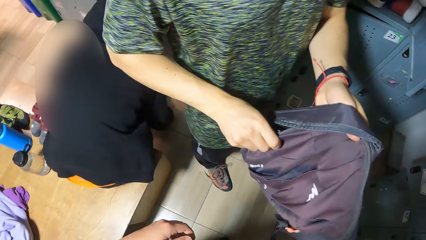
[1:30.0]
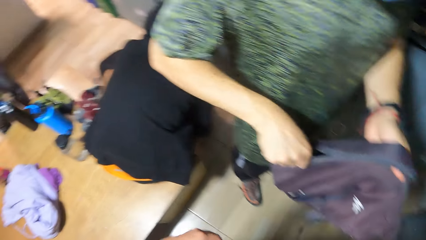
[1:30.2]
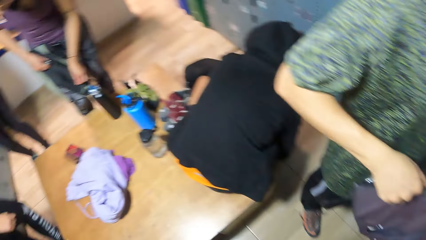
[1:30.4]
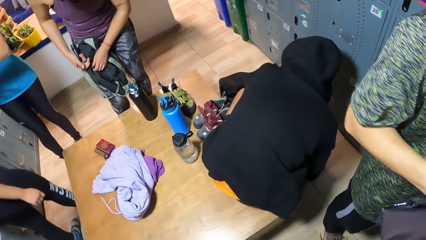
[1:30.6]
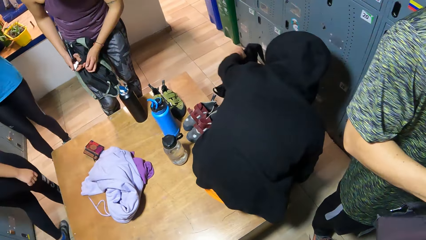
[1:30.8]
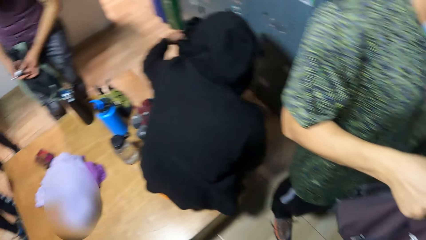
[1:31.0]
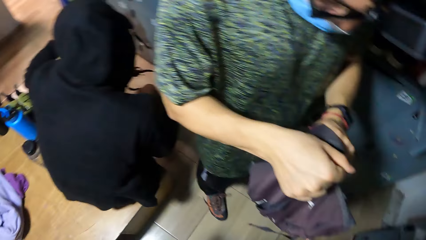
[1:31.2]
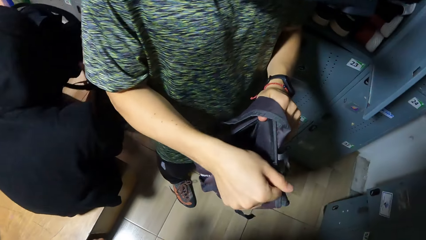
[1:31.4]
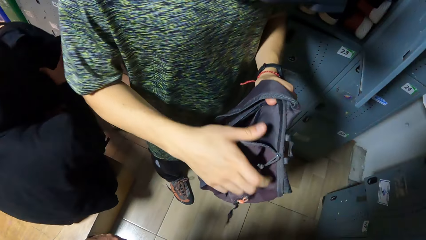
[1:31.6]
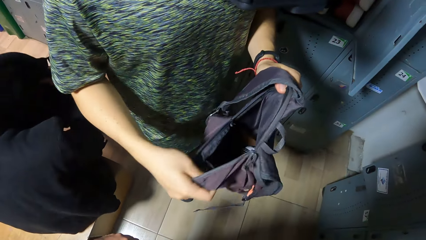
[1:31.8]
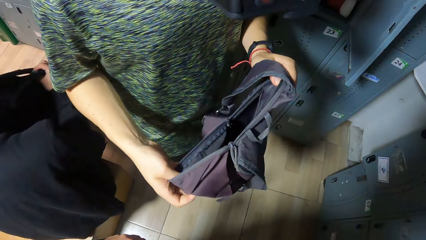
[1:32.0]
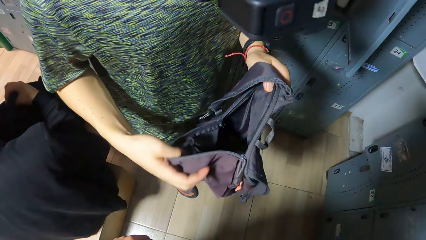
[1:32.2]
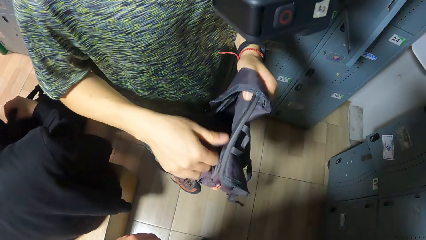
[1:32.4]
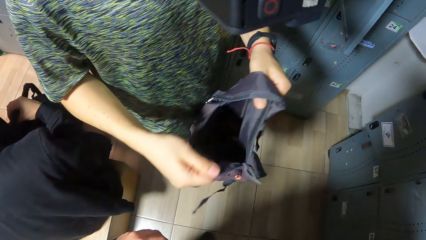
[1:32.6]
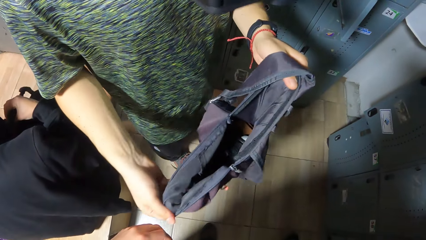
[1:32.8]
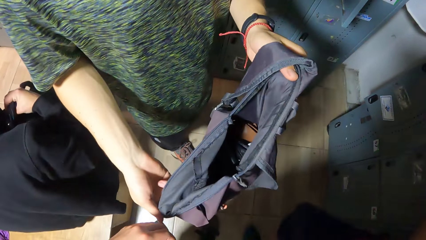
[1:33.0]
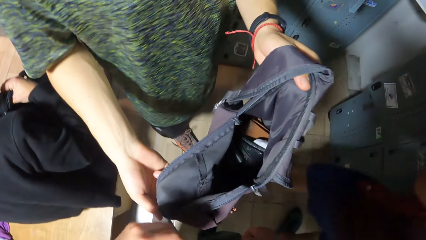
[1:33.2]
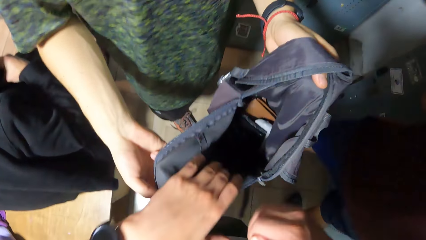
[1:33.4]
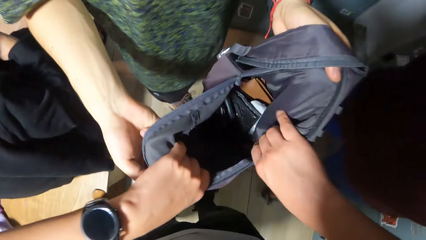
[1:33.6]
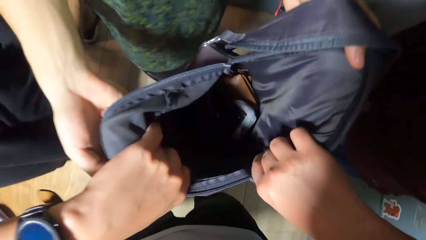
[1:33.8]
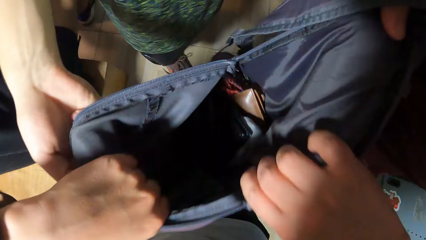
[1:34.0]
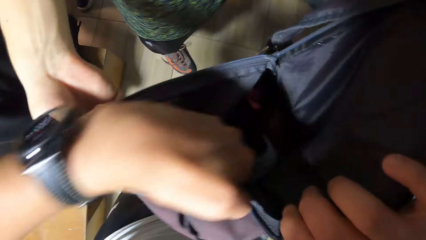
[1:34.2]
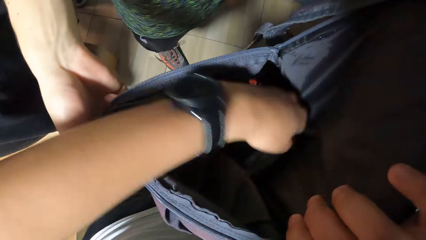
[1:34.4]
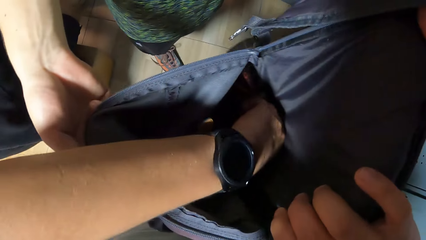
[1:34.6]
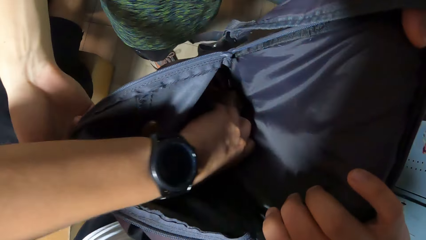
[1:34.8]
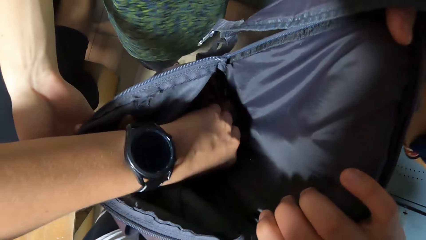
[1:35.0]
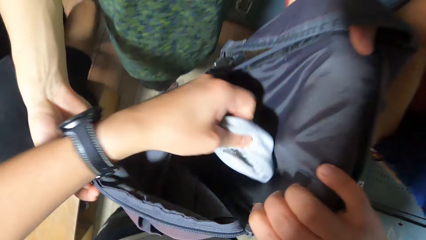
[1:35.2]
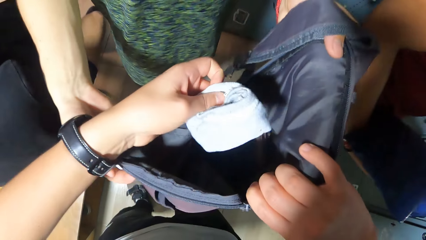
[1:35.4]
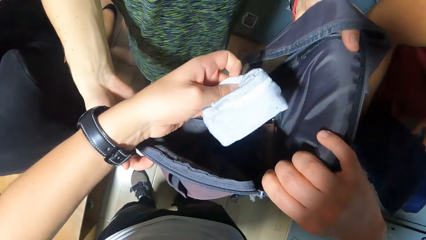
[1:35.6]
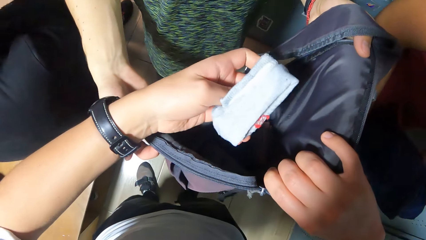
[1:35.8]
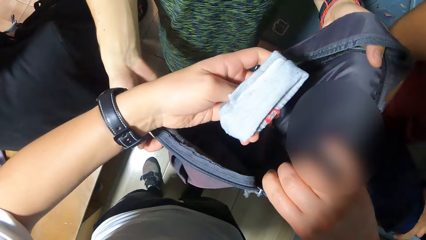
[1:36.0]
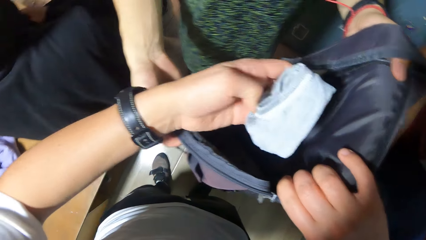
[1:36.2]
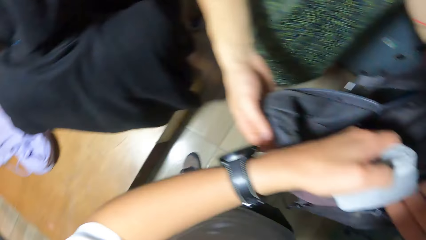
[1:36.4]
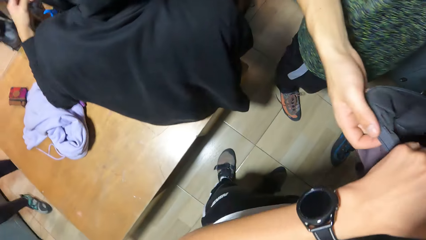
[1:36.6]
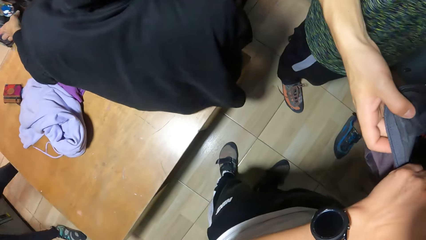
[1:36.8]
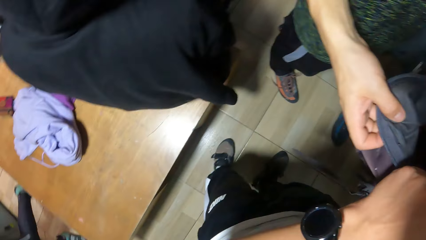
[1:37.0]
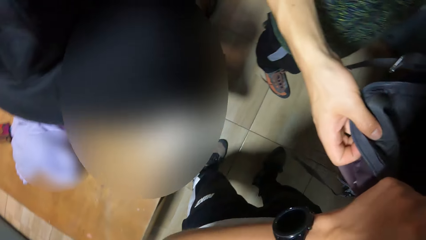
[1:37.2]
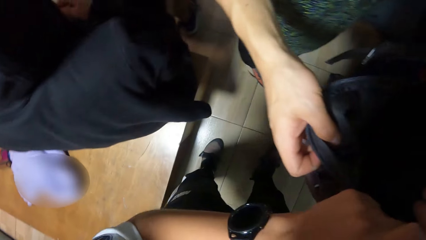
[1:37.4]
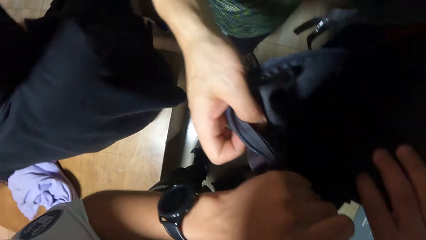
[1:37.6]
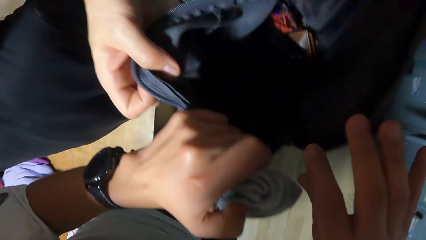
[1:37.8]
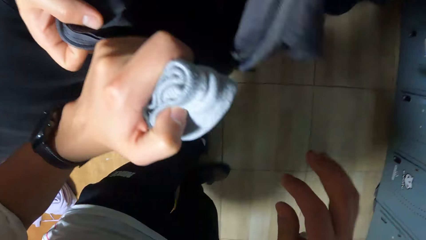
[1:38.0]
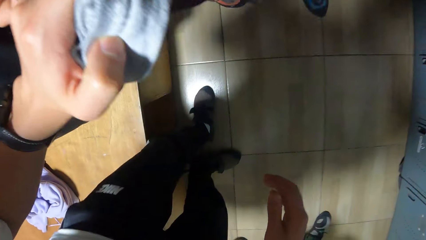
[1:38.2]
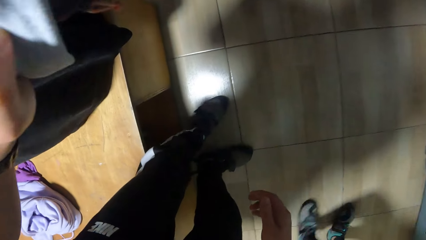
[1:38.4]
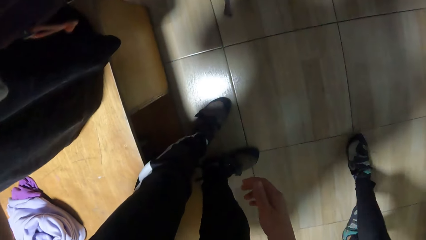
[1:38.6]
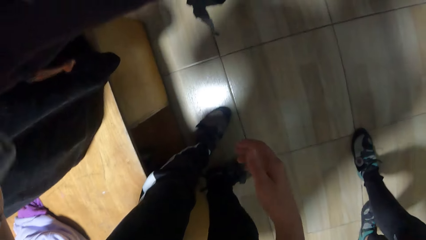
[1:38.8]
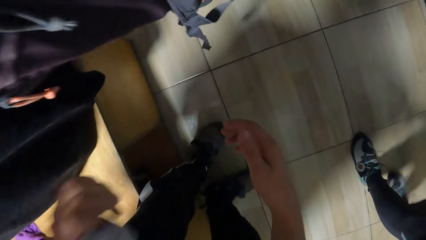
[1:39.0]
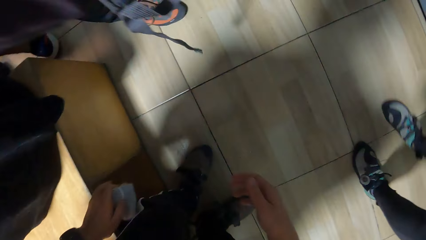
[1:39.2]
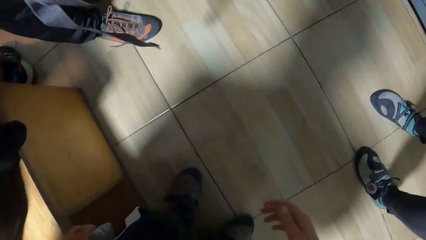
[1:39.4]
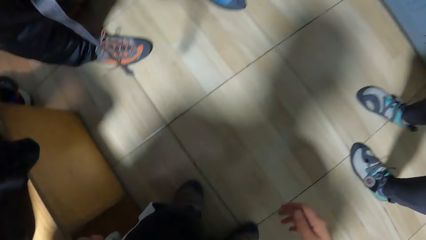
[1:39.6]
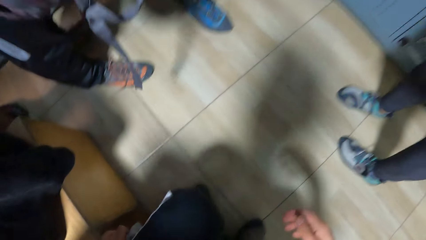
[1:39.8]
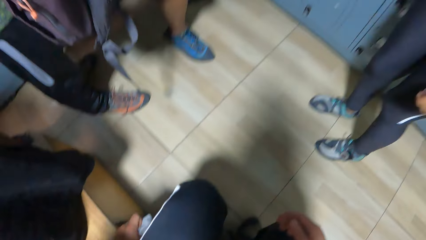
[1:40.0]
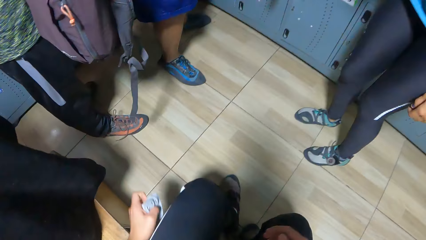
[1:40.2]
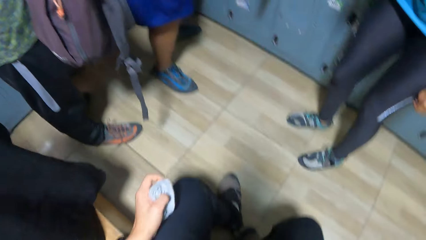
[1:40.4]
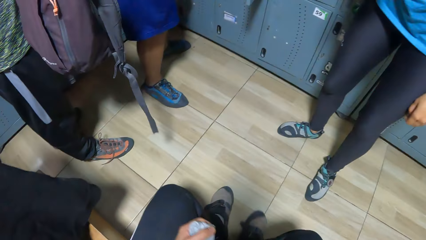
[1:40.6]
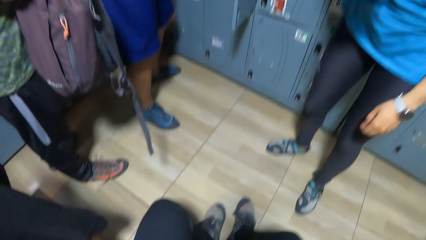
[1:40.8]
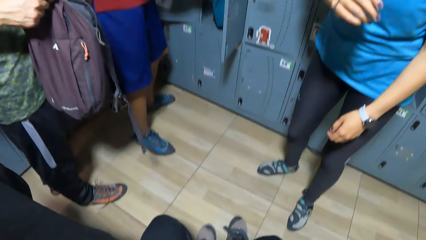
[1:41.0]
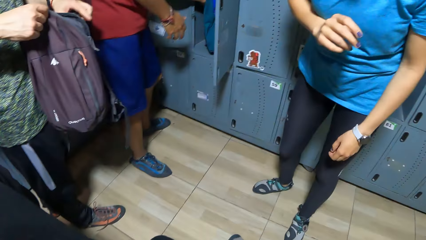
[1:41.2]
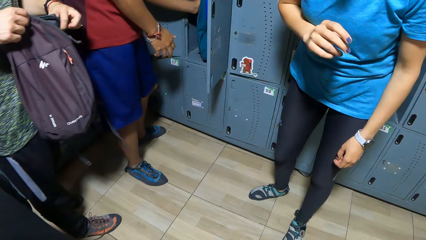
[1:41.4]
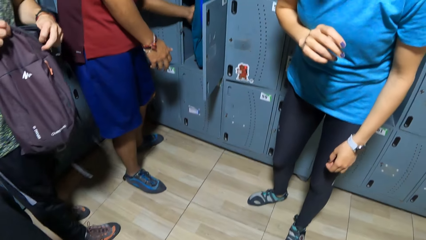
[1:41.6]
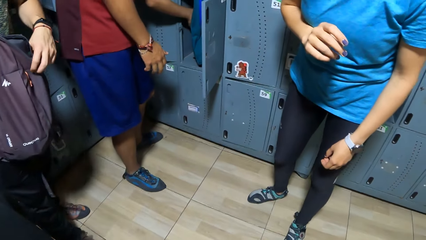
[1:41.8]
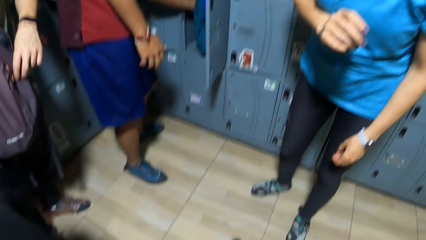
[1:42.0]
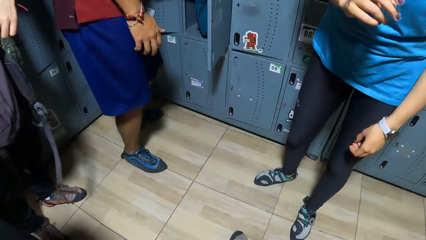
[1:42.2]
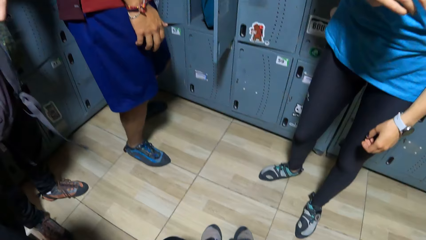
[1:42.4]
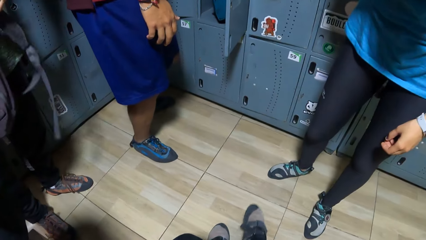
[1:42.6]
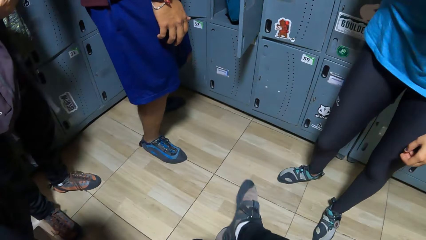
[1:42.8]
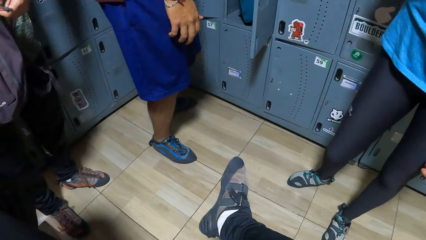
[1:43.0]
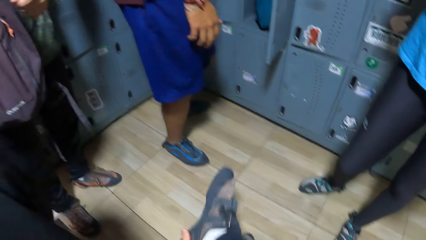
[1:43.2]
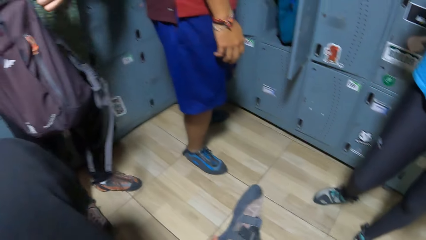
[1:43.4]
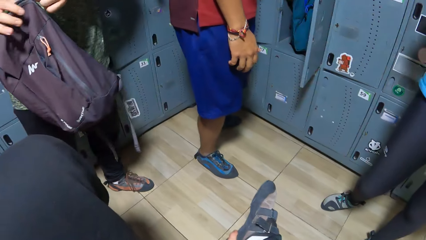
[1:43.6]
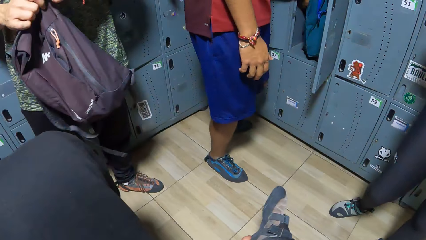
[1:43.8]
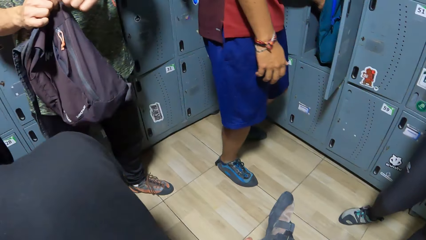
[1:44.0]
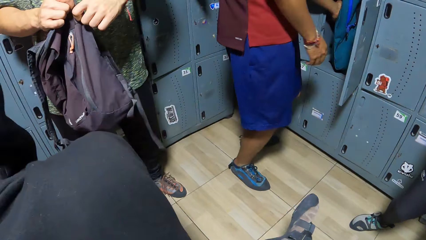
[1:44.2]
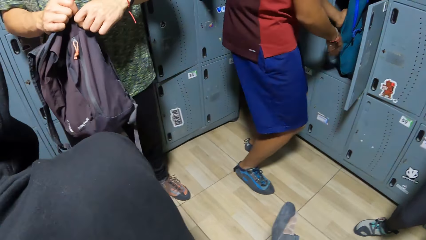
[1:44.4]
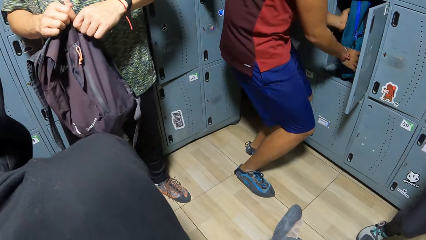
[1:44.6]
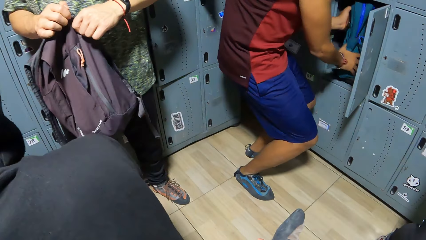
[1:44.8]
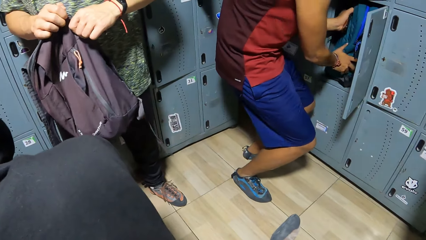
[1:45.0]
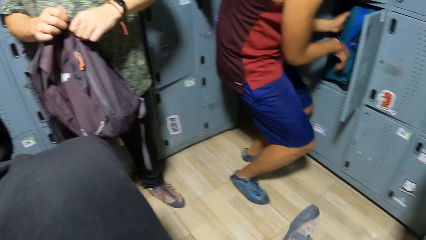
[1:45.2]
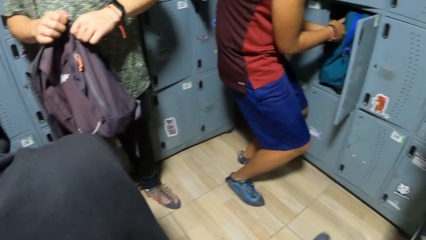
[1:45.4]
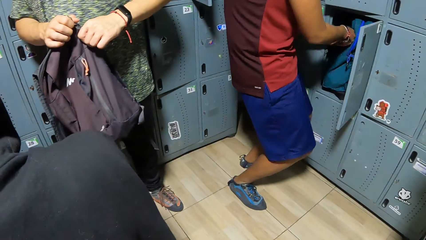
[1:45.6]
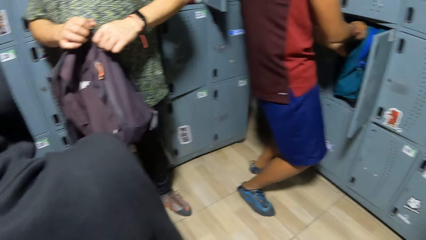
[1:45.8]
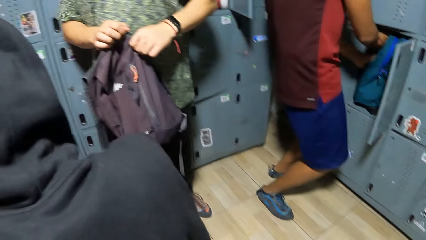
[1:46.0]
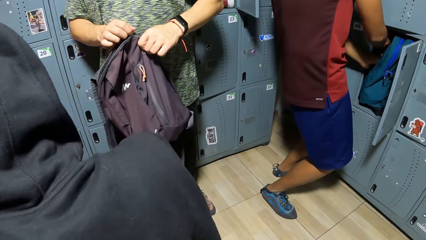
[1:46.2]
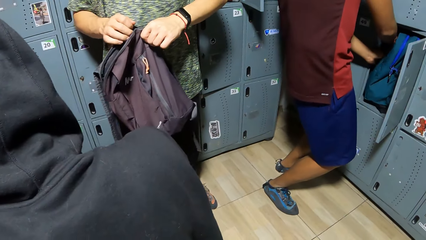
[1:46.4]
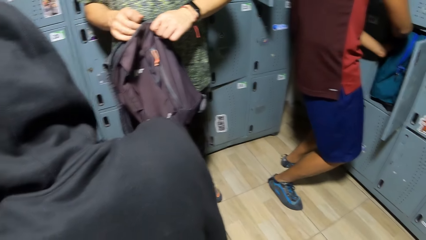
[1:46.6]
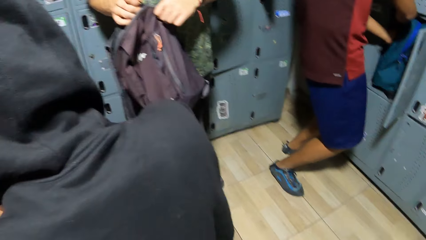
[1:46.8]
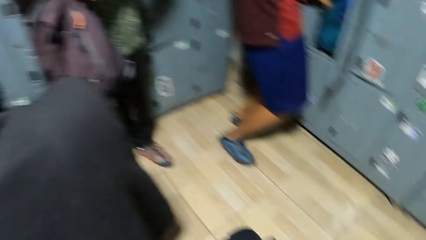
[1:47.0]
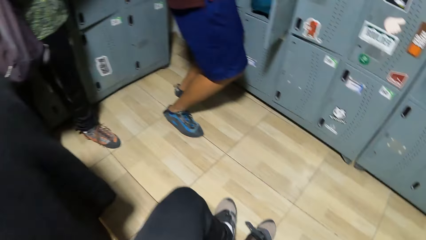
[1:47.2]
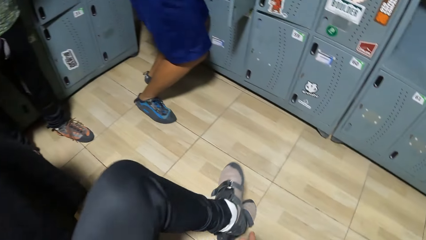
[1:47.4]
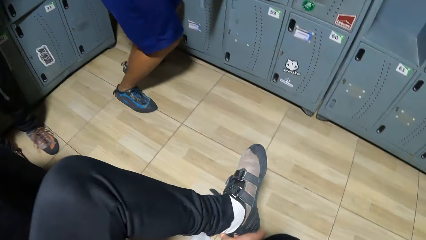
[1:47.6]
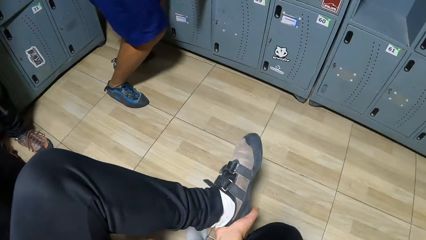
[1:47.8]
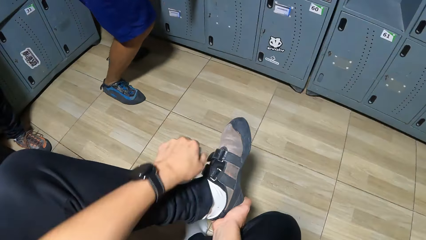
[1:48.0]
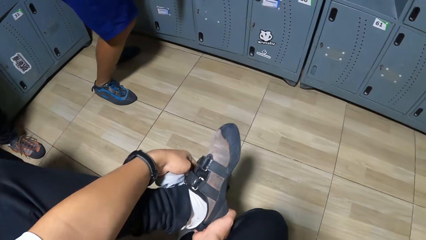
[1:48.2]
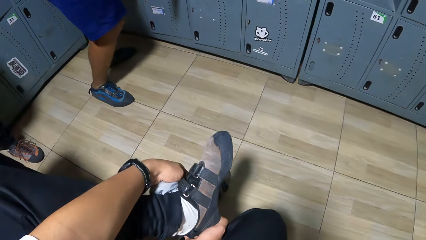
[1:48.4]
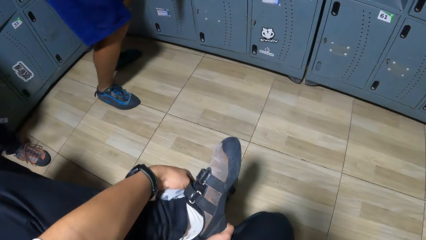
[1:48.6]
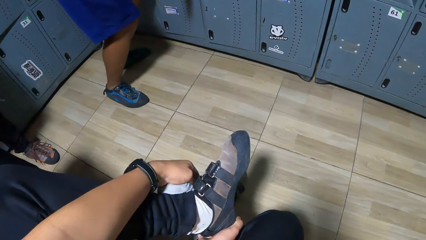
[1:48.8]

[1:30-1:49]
A man unzips a bag with his right hand. The camera wearer looks around the room. He holds the bag with both hands with the man. He searches the bag with his left hand, picks up a pair of socks from the bag with his left hand and looks at the socks. He holds the bag with his left hand and hands the bag to the man. He sits on a bench. Another man searches a locker with his left hand. The camera wearer looks around the room and folds his legs. The other man searches the locker with both hands. The camera wearer looks around the room. He raises his left leg, holds a shoe on his left leg with his right hand and unstraps the shoe with his left hand.
